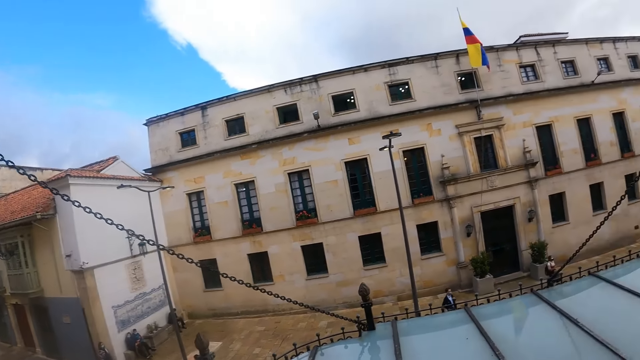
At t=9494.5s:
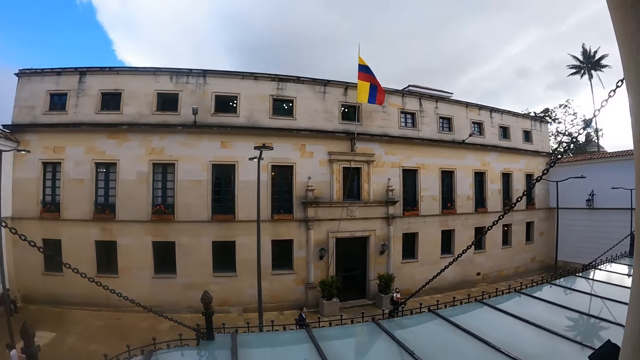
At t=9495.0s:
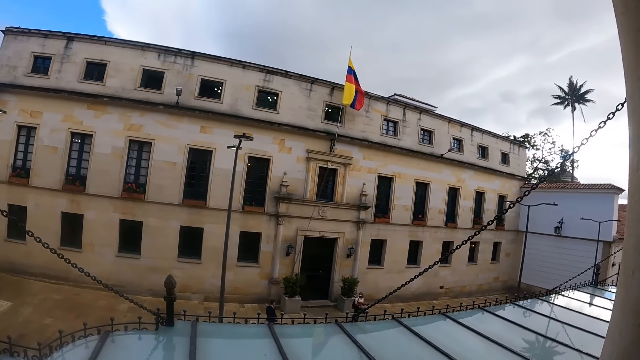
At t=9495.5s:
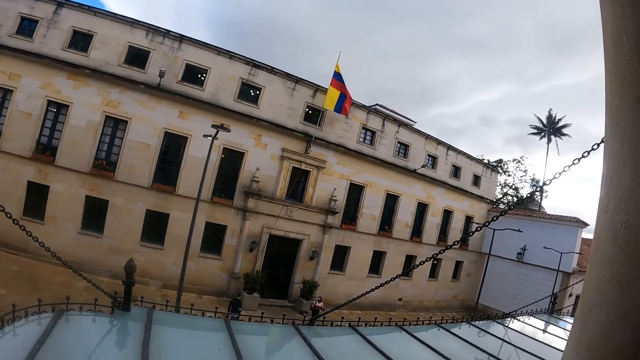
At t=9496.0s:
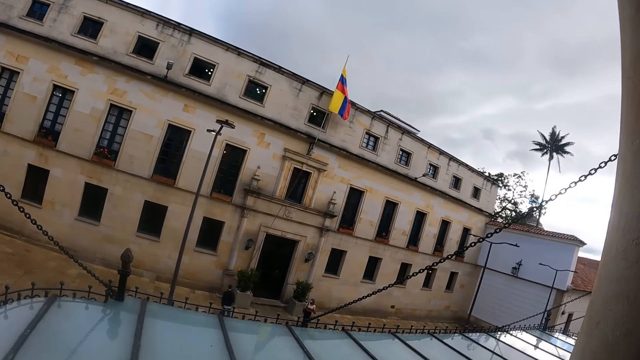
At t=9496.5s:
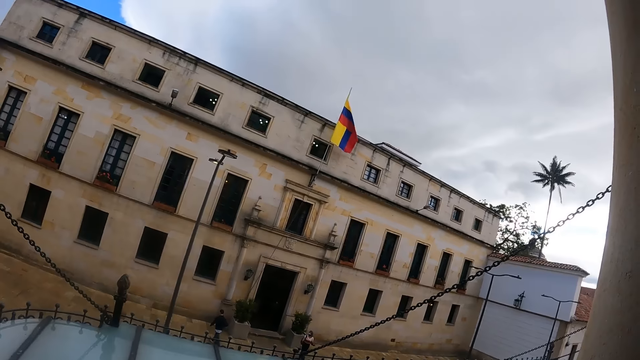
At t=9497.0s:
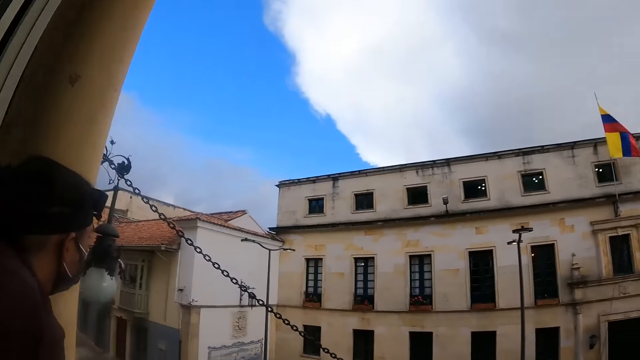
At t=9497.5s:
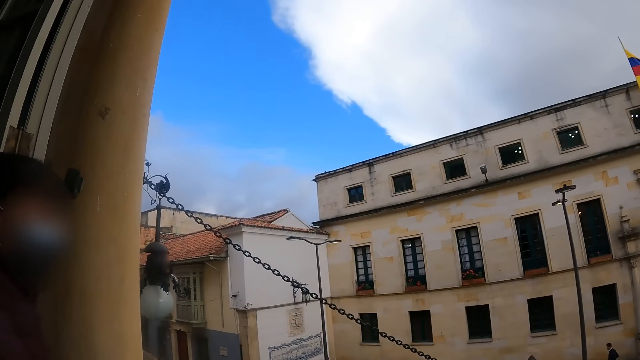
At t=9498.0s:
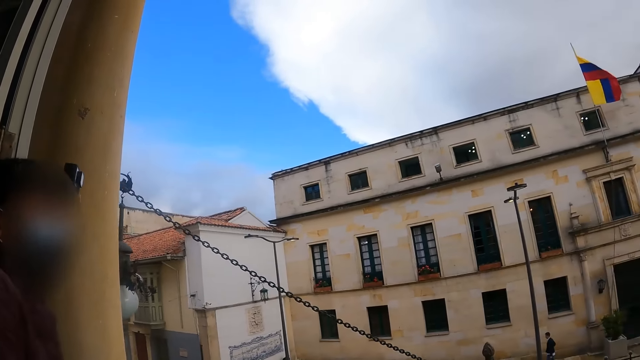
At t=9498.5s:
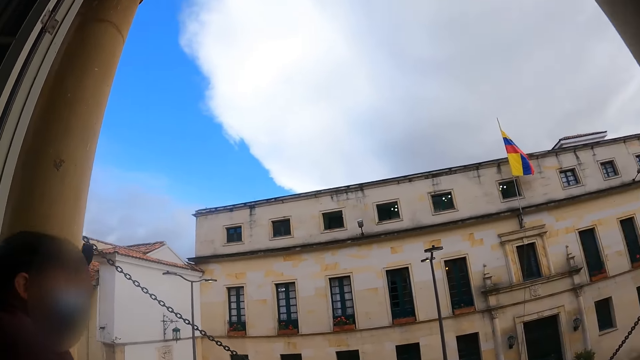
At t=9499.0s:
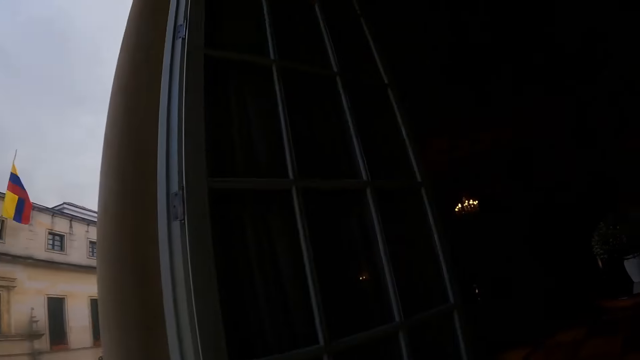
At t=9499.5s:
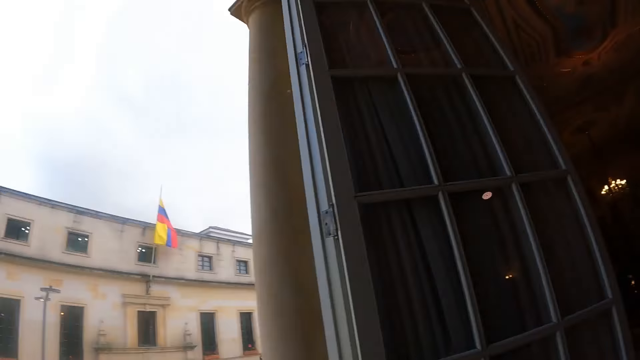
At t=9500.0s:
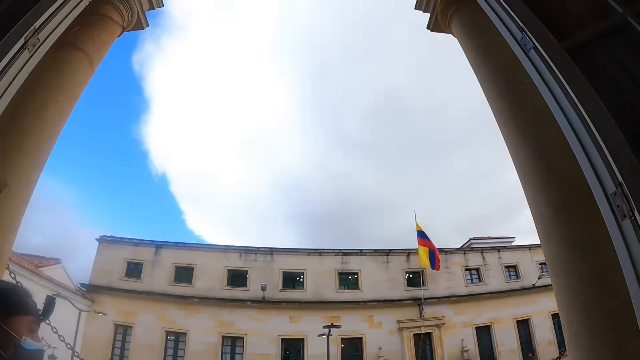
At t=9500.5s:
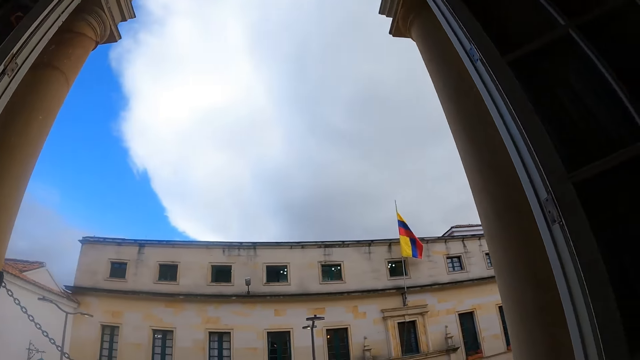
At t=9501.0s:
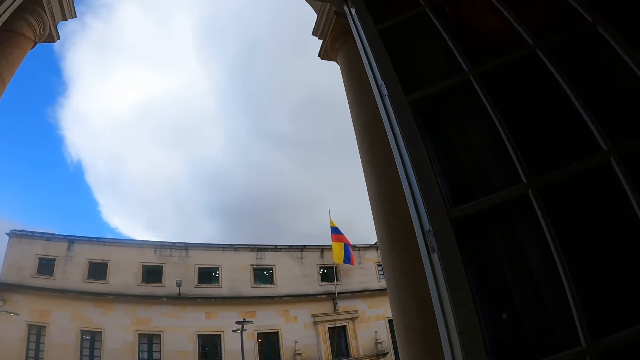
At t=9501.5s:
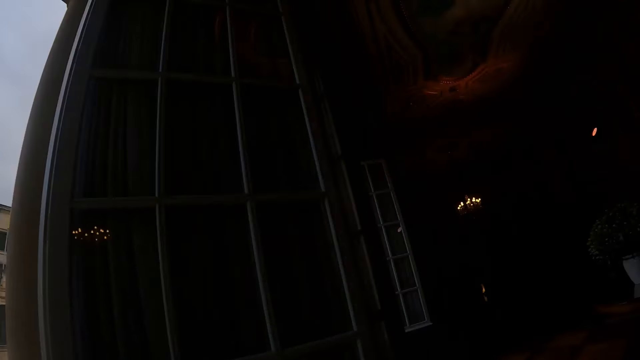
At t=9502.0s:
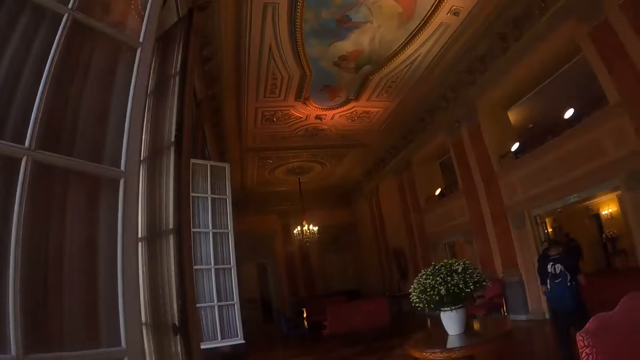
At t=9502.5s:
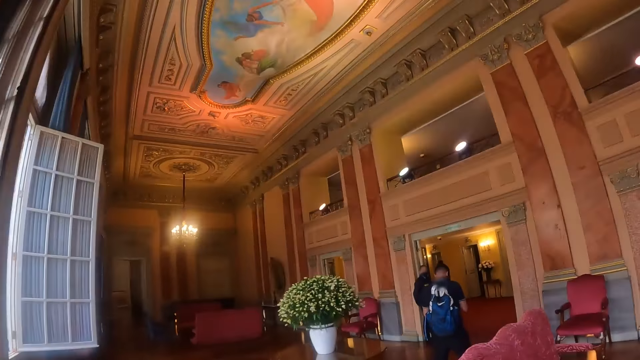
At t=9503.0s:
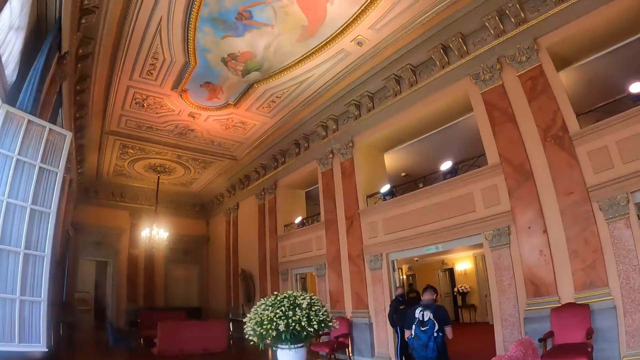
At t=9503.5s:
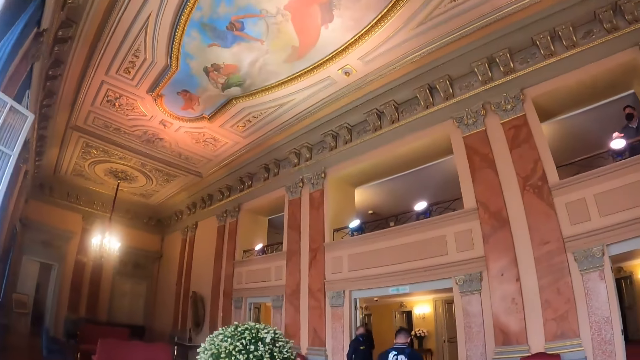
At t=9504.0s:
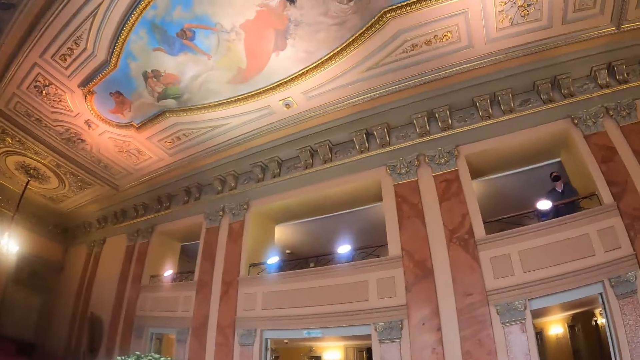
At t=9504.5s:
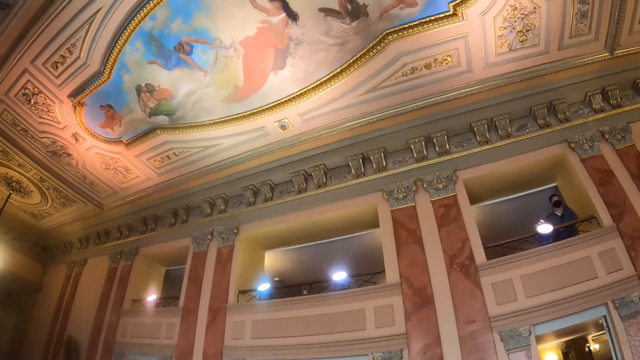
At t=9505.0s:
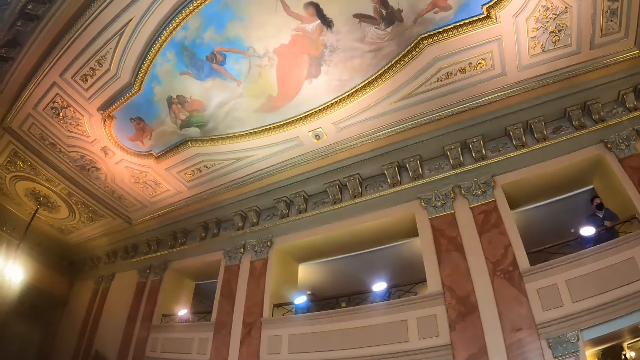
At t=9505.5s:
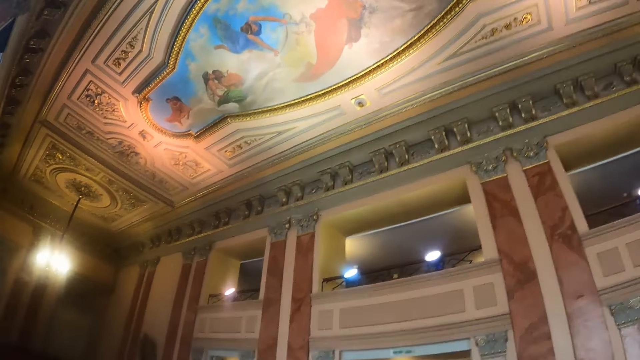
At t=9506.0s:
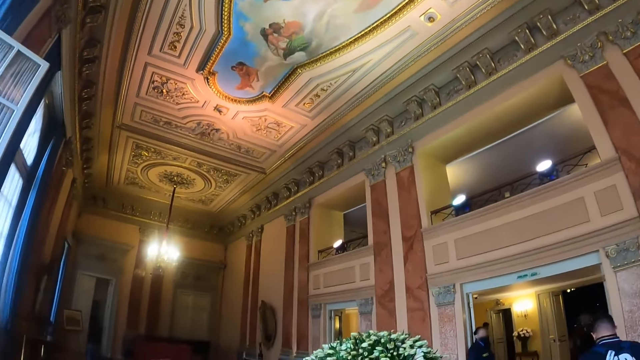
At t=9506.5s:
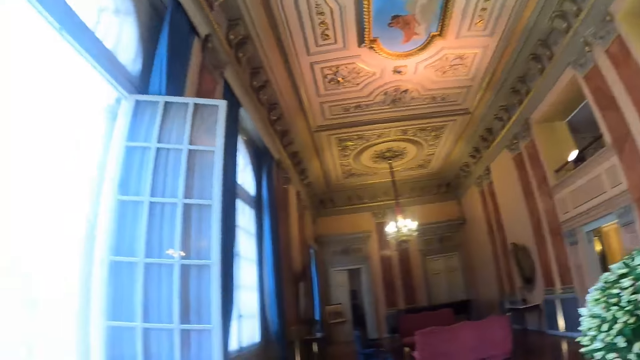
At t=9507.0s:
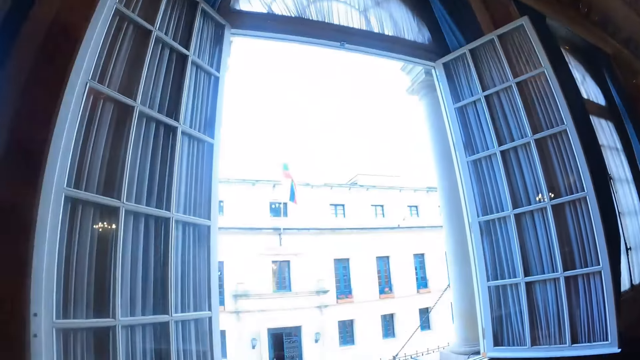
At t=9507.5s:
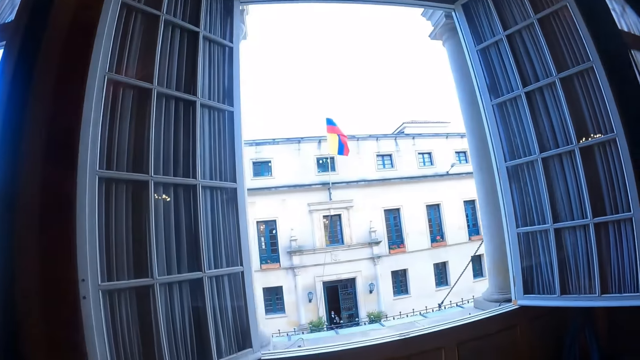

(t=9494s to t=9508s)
The camera wearer turns around. They walk around the hall.

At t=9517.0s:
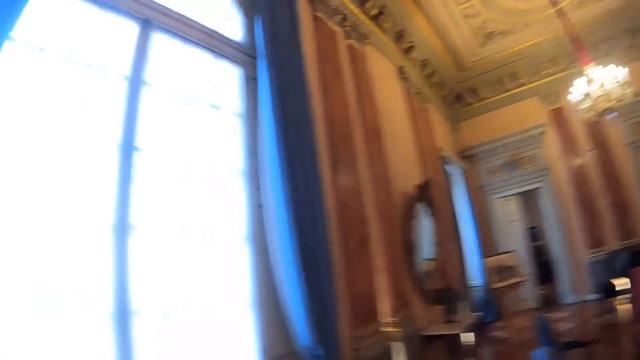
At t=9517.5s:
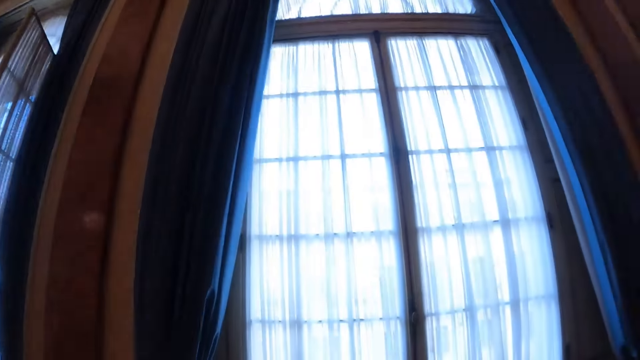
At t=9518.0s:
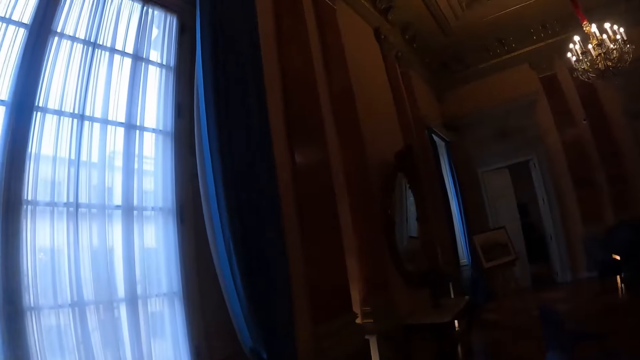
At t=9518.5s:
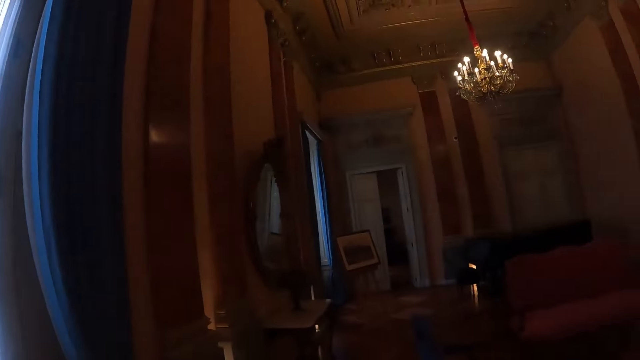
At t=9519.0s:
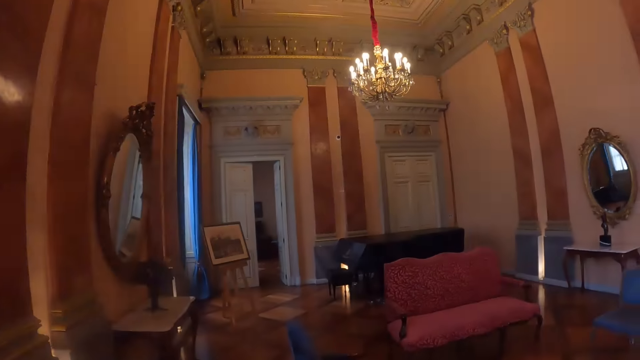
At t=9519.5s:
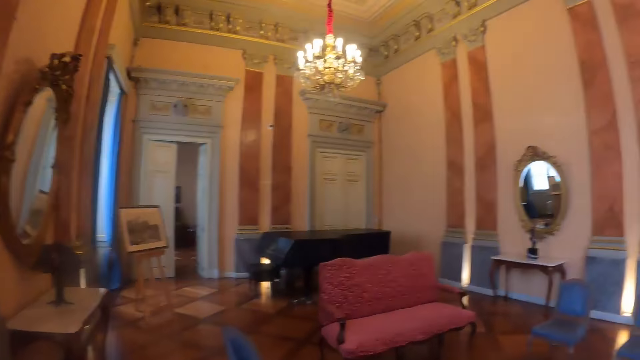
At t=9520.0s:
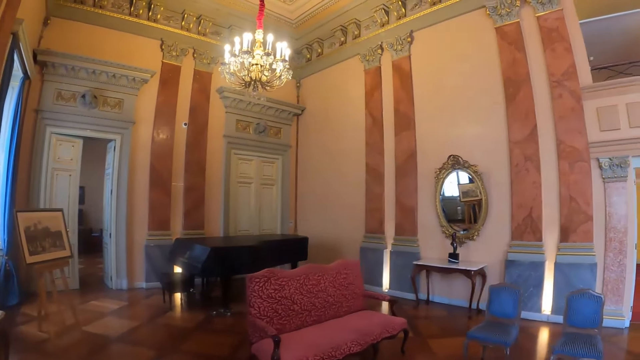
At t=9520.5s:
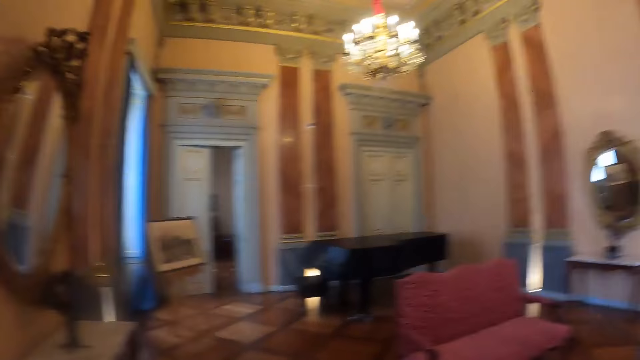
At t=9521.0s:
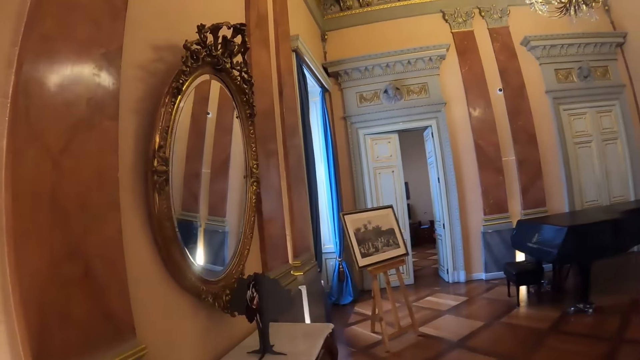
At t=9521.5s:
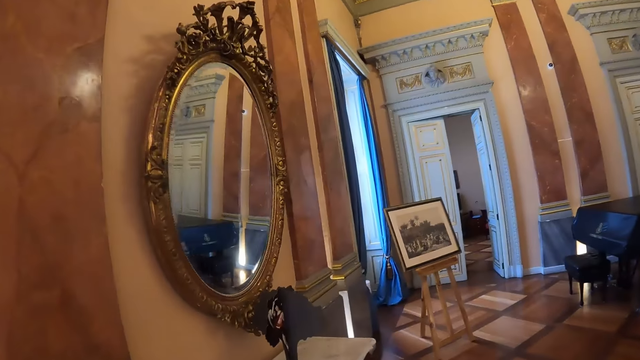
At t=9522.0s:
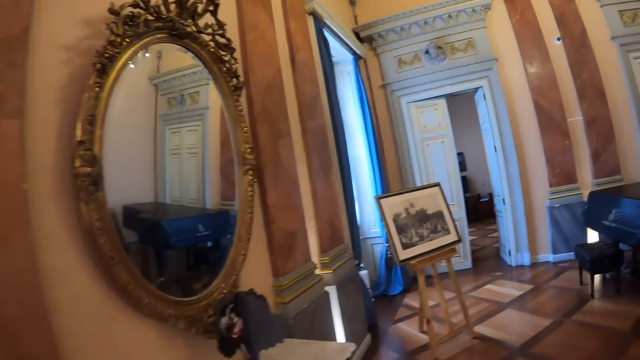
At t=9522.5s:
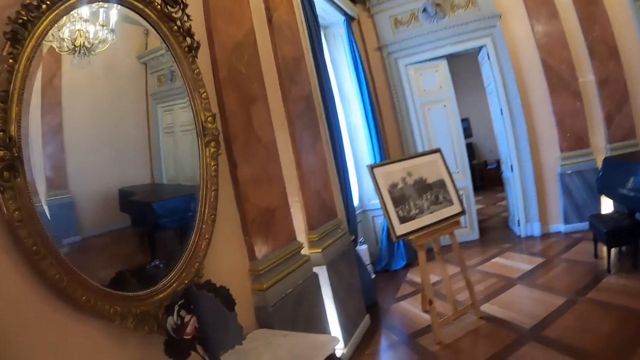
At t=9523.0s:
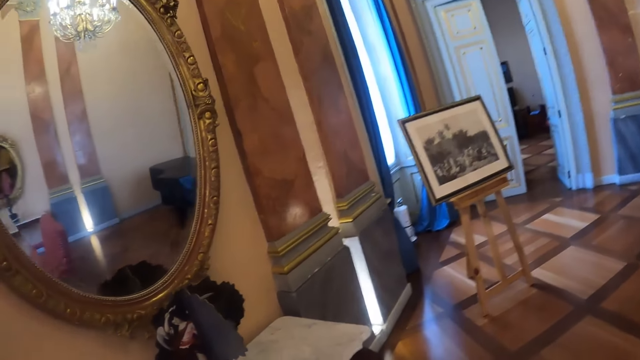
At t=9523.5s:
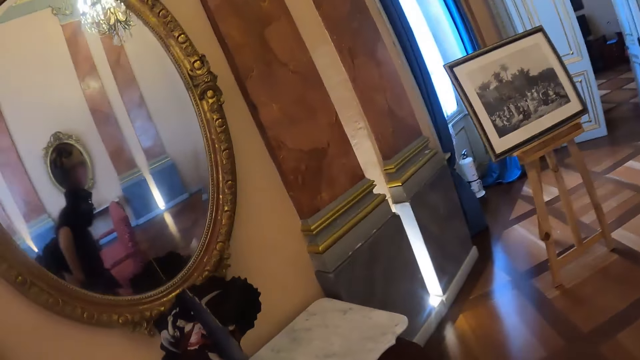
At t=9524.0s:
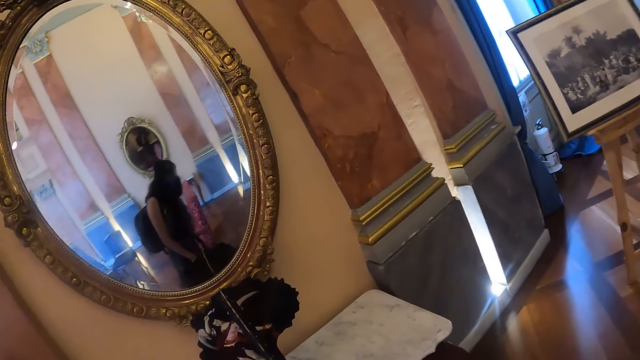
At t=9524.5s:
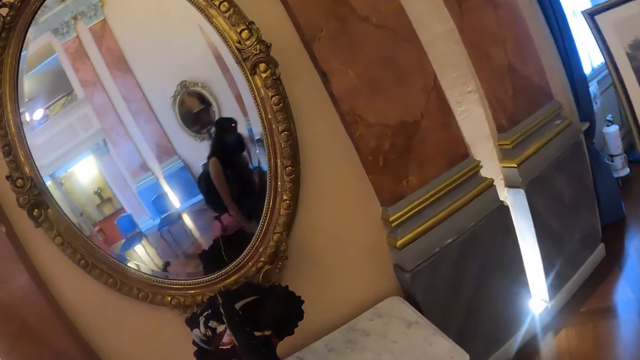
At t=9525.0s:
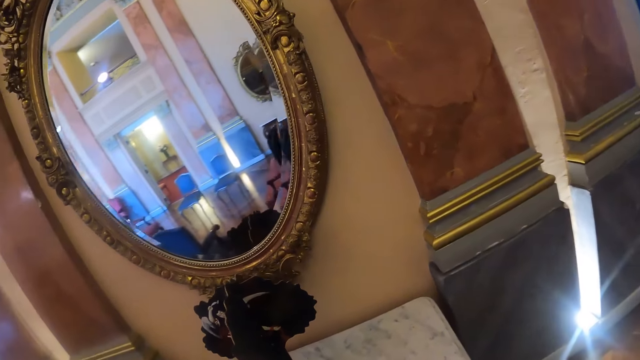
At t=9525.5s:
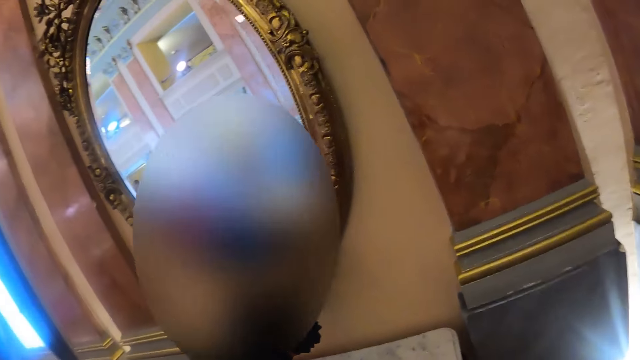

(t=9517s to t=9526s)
The camera wearer looks around.
